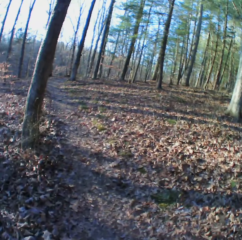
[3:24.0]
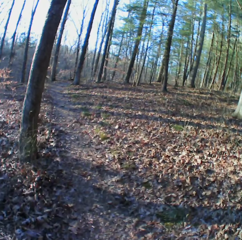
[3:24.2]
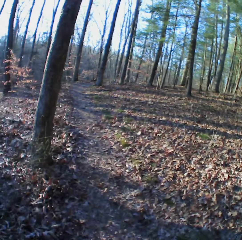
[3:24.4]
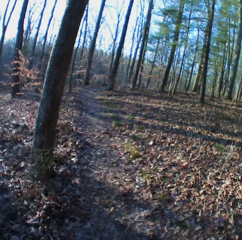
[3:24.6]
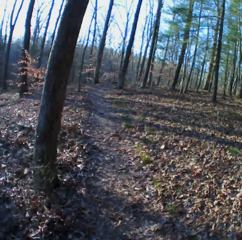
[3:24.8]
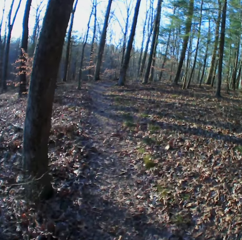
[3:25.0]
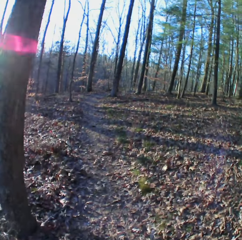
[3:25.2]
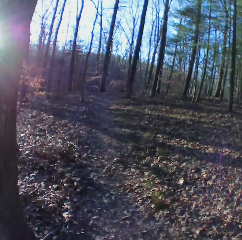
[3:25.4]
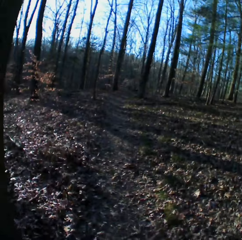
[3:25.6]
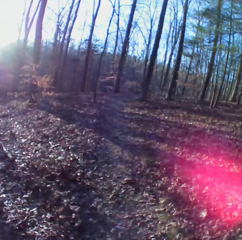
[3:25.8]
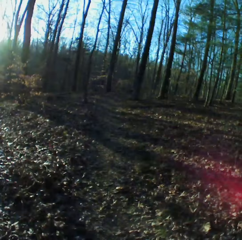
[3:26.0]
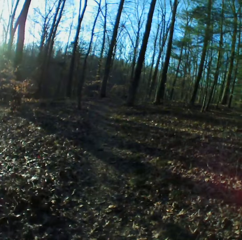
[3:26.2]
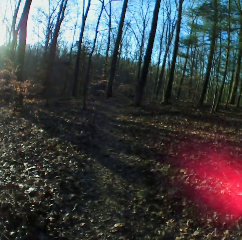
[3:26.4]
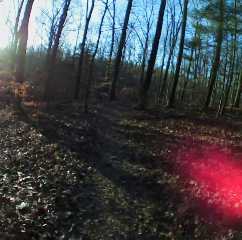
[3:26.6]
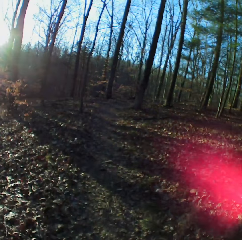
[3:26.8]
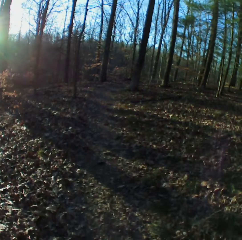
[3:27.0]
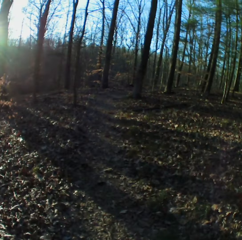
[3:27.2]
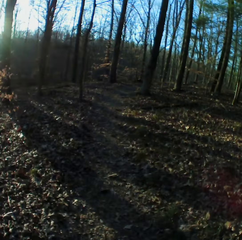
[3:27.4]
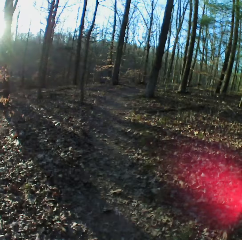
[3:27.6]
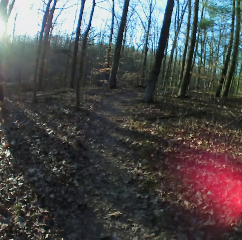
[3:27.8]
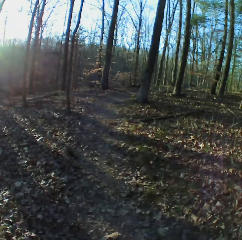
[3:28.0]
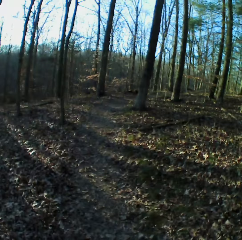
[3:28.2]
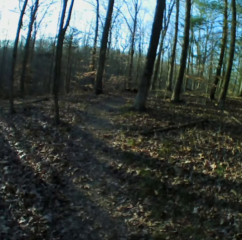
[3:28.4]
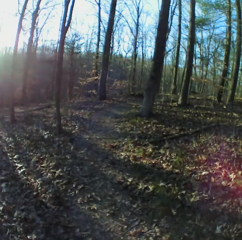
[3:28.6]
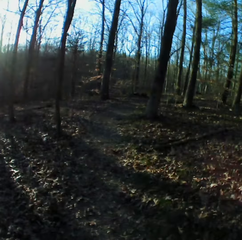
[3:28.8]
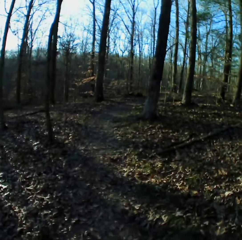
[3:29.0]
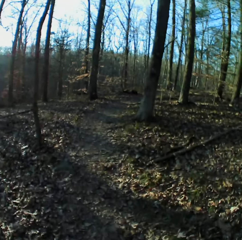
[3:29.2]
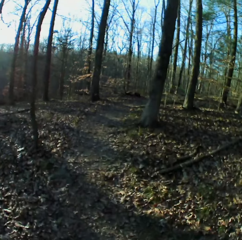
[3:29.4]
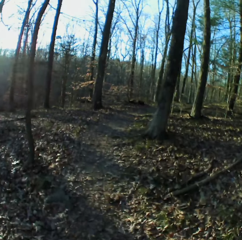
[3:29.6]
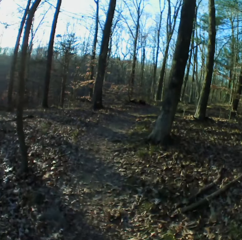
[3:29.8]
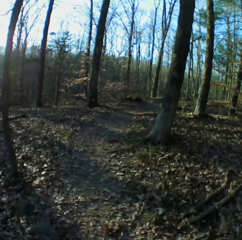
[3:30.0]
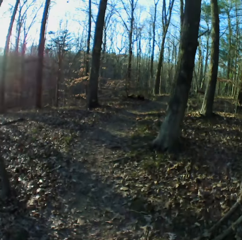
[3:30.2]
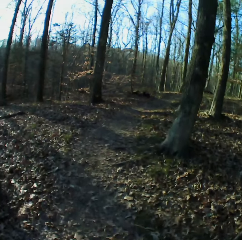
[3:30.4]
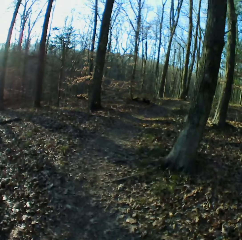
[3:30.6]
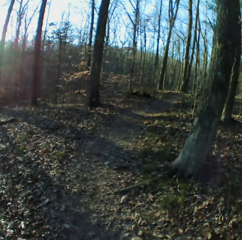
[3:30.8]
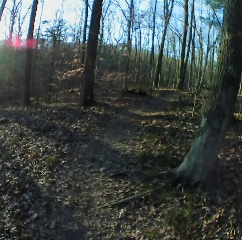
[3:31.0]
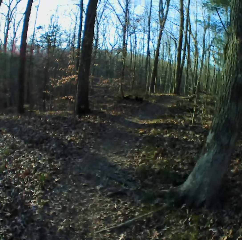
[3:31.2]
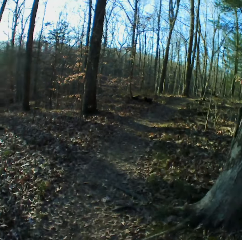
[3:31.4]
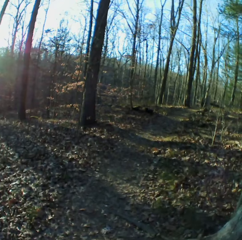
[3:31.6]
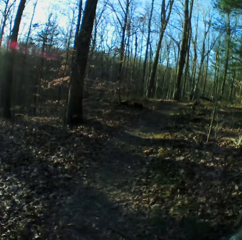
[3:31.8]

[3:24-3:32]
The camera wearer walks in the forest. They take the video.

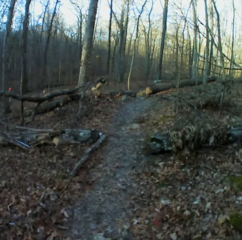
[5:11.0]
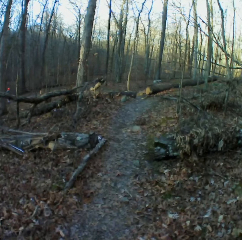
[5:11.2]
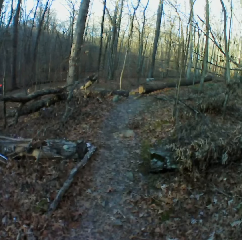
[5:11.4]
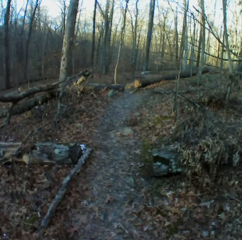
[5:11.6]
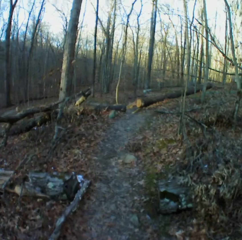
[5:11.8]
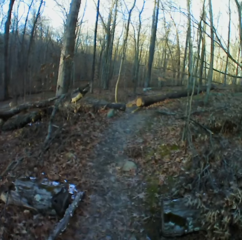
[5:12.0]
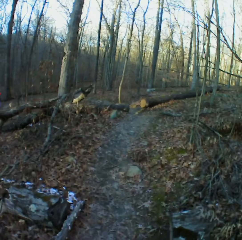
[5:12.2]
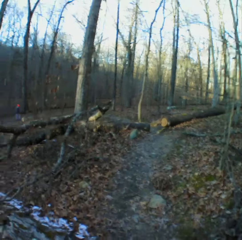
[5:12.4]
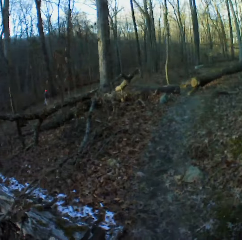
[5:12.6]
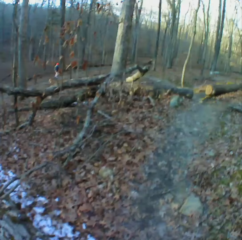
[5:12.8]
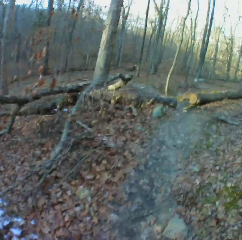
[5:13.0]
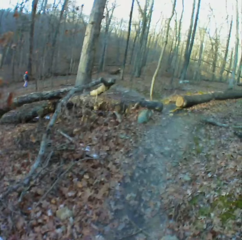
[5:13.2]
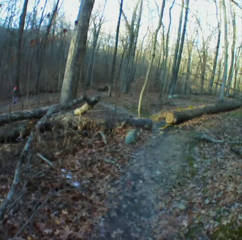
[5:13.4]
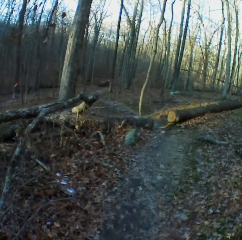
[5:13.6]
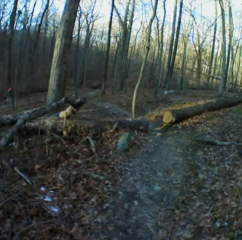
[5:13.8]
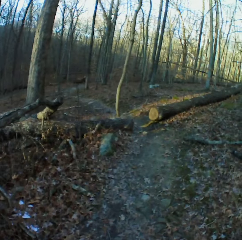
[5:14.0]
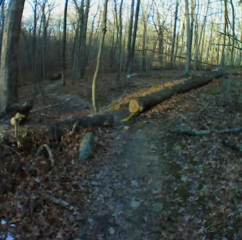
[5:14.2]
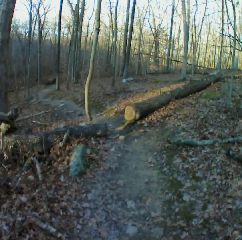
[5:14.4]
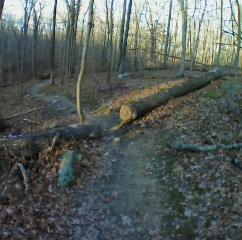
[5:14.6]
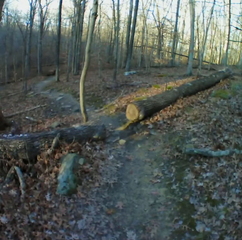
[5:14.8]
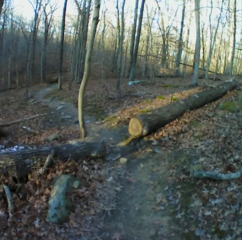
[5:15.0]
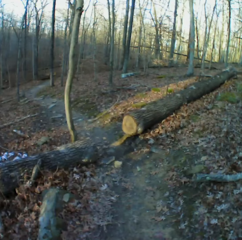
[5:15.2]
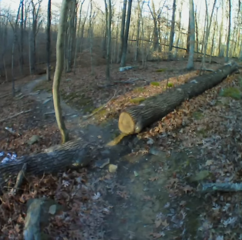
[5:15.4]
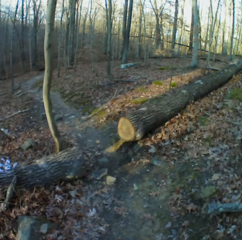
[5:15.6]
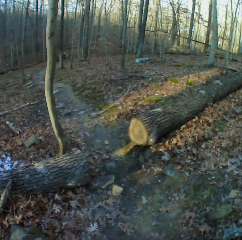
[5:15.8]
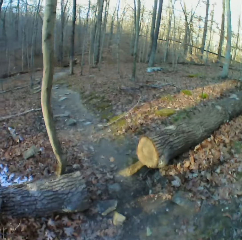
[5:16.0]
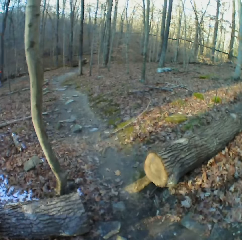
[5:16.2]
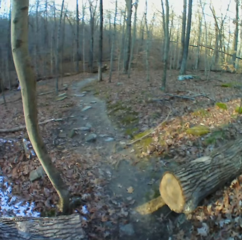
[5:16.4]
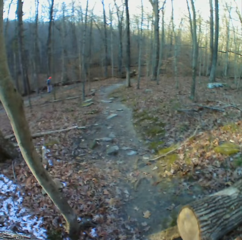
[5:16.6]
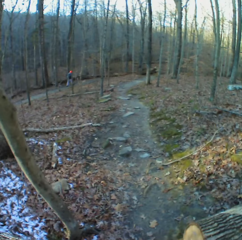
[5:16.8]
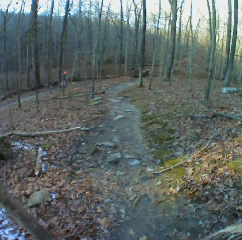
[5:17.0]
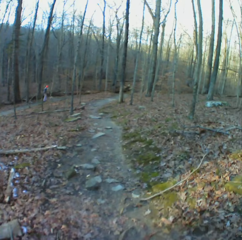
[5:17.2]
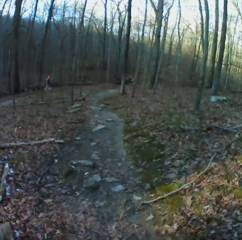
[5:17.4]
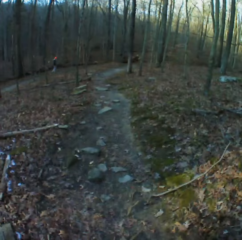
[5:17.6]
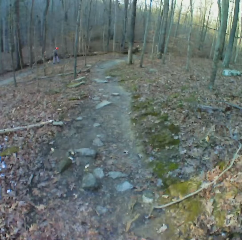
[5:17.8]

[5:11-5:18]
A man walks in the forest.

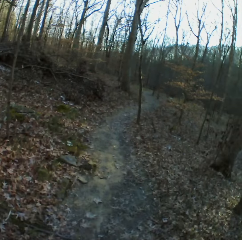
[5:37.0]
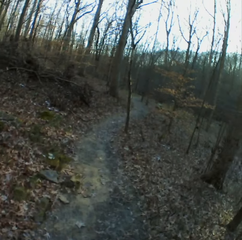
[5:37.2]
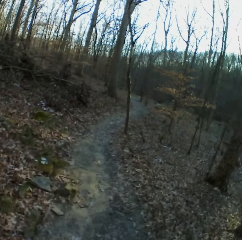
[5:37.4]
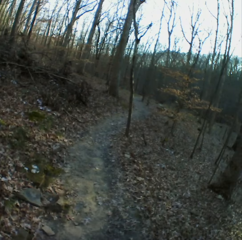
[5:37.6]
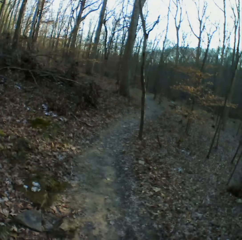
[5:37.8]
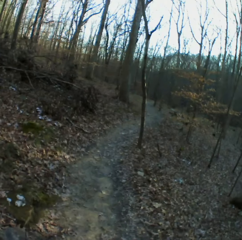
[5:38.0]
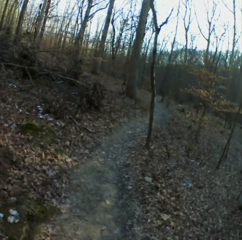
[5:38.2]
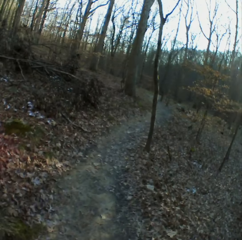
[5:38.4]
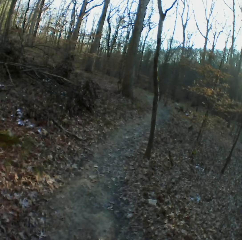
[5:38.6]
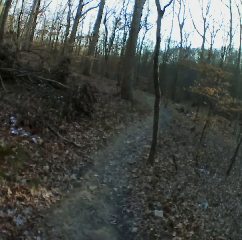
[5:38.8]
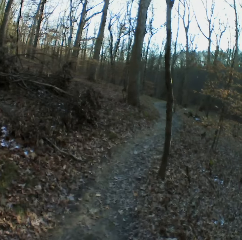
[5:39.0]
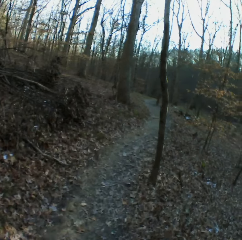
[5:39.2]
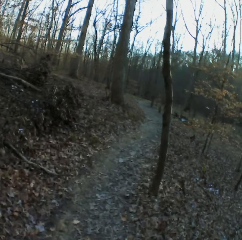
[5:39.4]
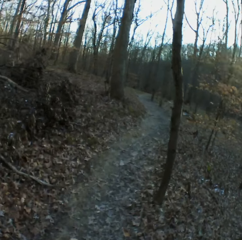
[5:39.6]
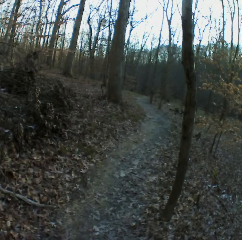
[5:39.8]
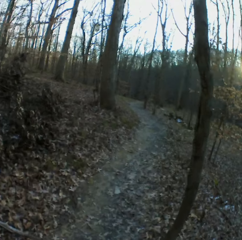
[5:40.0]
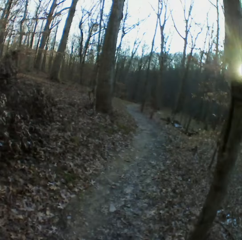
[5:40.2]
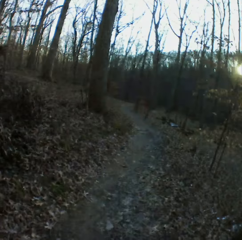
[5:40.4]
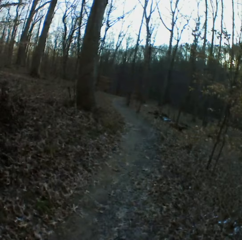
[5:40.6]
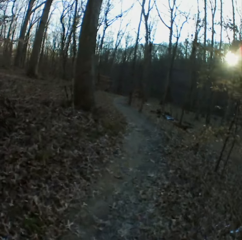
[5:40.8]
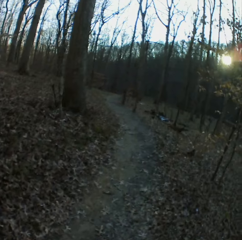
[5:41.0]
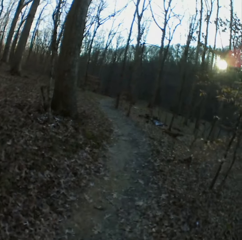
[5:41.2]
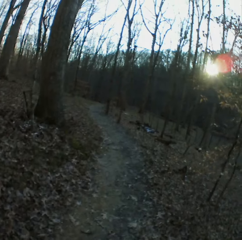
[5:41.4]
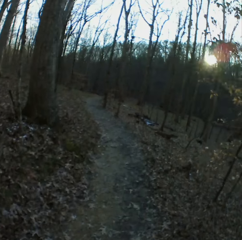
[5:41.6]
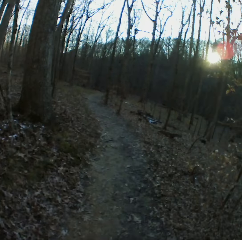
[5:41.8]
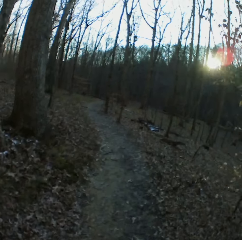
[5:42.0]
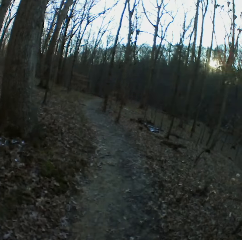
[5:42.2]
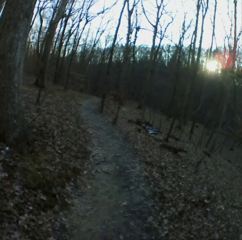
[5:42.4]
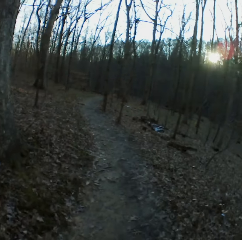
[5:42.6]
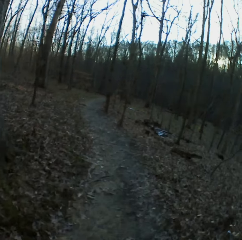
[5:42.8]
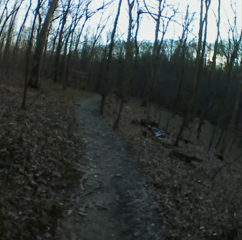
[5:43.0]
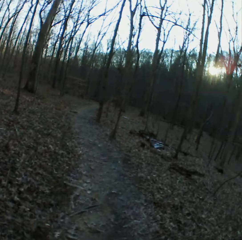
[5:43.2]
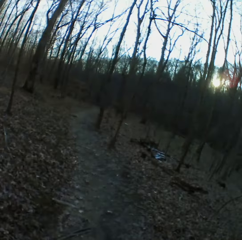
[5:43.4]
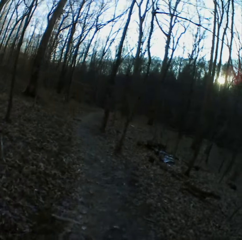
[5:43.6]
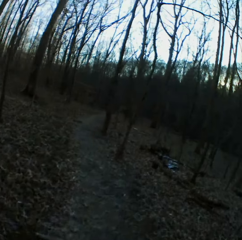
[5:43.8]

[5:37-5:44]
The camera wearer takes the video.

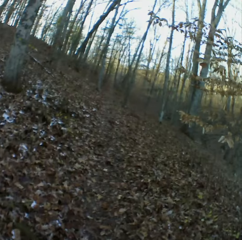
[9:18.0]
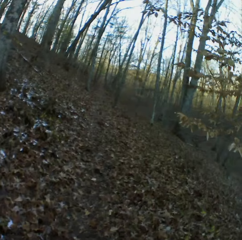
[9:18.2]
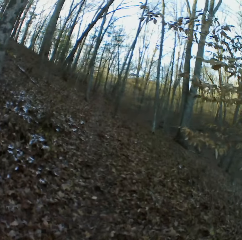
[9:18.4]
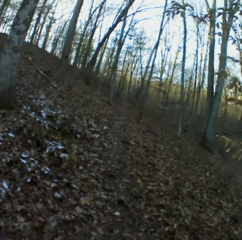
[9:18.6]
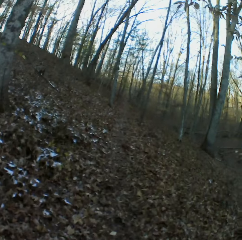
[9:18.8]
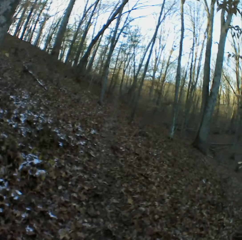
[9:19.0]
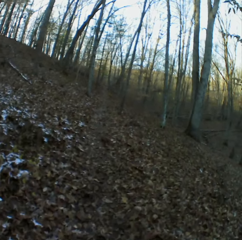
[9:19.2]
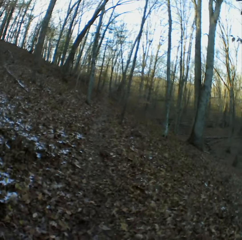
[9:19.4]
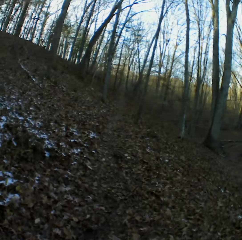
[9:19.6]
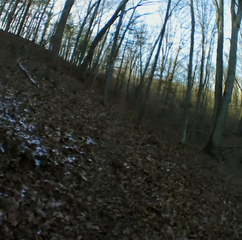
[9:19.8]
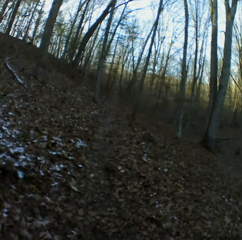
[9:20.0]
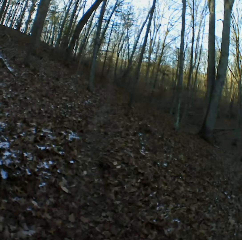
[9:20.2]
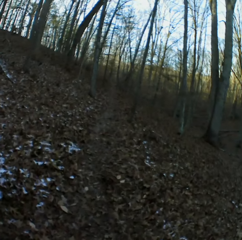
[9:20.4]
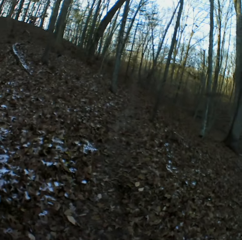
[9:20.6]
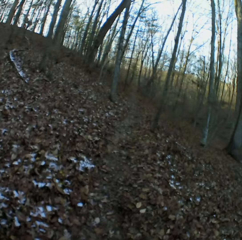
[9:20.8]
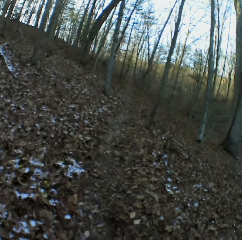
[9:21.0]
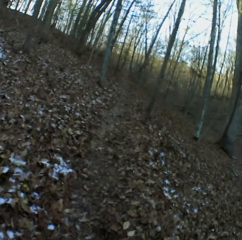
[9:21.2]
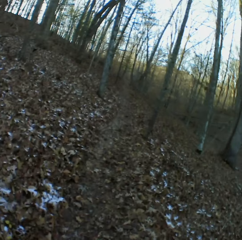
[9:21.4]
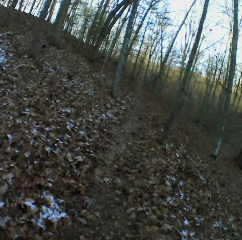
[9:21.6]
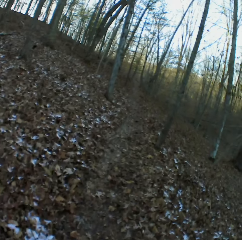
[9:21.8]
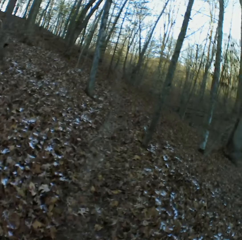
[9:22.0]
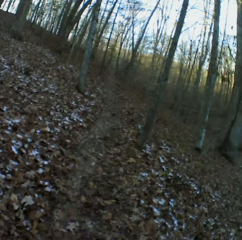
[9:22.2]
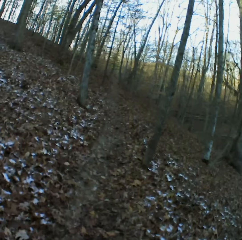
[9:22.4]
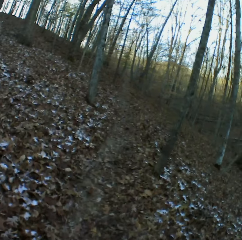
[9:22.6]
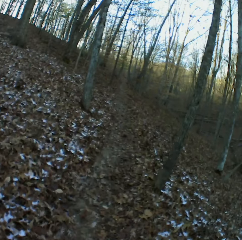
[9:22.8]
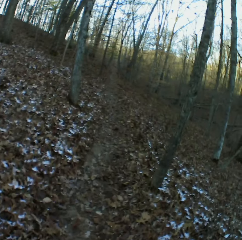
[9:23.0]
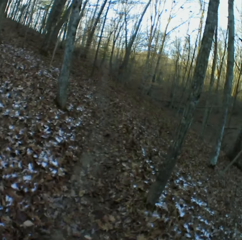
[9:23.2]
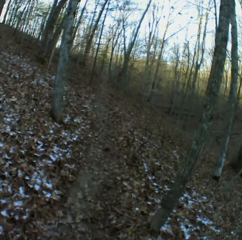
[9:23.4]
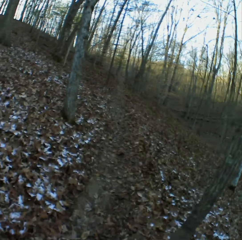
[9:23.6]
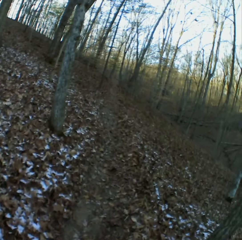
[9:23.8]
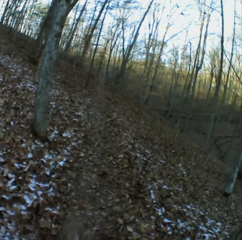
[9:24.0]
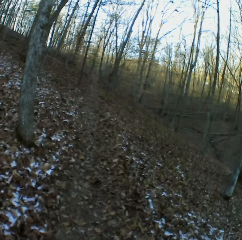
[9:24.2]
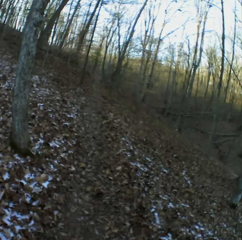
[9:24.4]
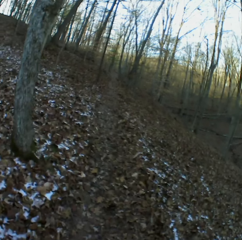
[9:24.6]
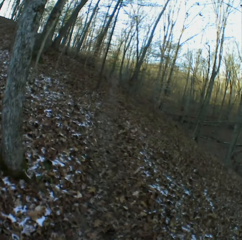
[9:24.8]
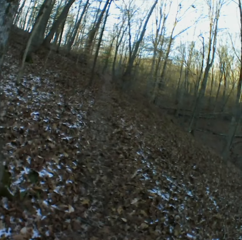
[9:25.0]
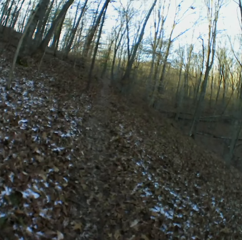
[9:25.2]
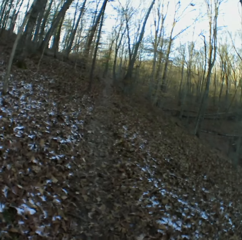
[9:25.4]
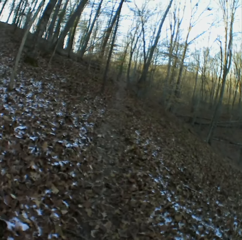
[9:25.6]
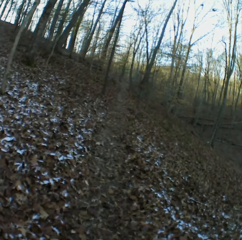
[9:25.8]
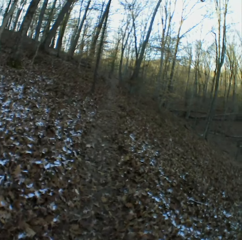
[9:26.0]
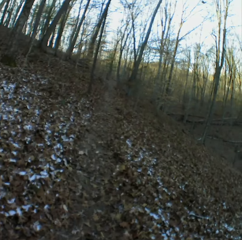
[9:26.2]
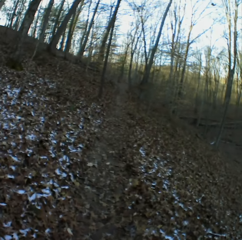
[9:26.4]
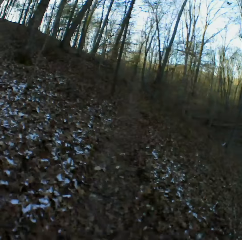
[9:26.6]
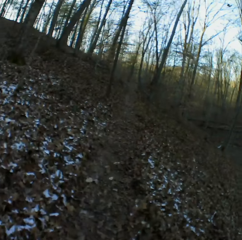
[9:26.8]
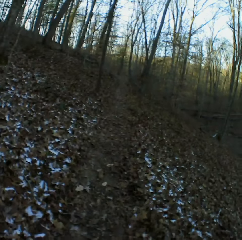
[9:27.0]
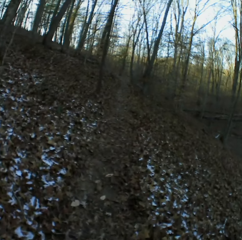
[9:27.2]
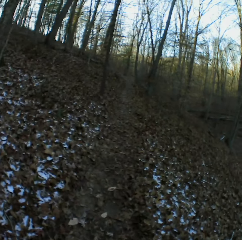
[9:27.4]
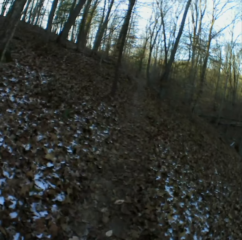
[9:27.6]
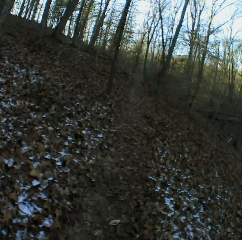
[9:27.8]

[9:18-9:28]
The camera wearer sneezes. They sneeze again. They cough.
